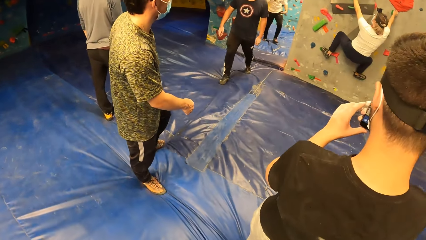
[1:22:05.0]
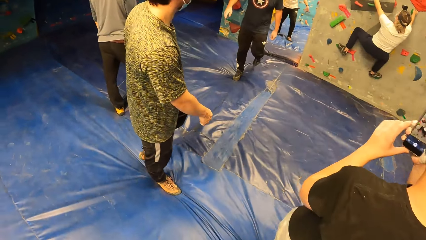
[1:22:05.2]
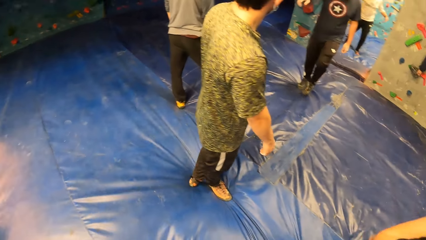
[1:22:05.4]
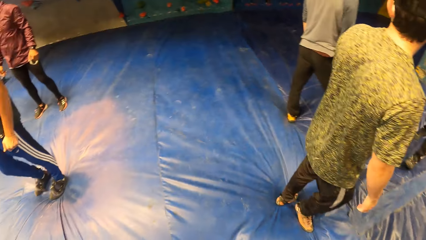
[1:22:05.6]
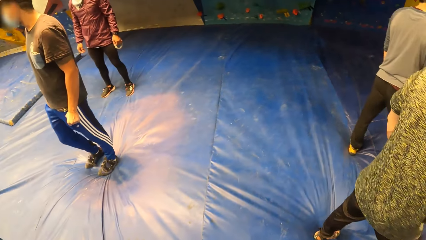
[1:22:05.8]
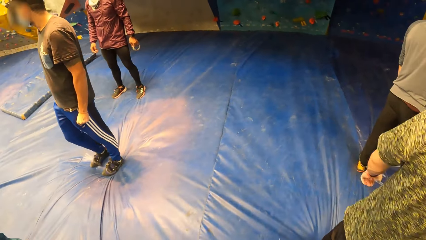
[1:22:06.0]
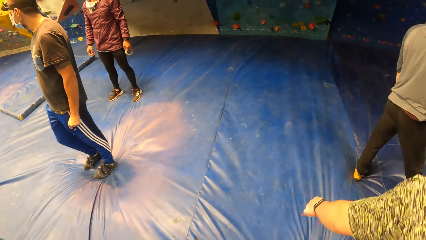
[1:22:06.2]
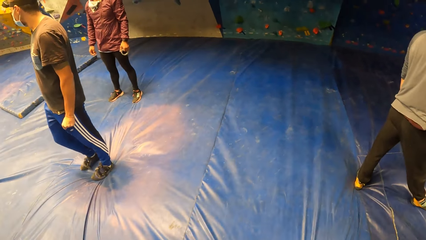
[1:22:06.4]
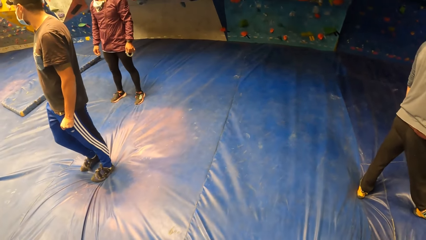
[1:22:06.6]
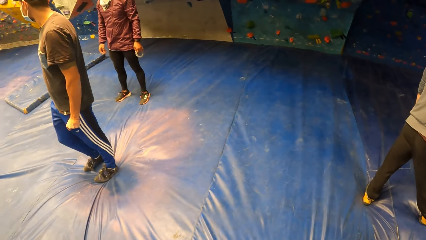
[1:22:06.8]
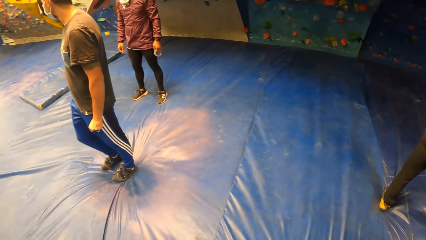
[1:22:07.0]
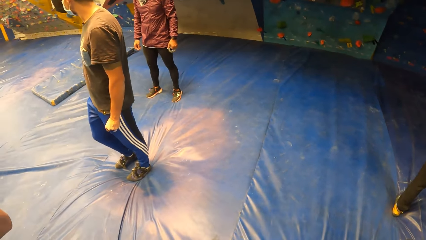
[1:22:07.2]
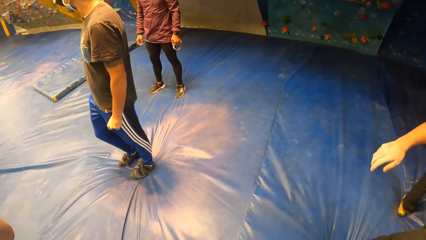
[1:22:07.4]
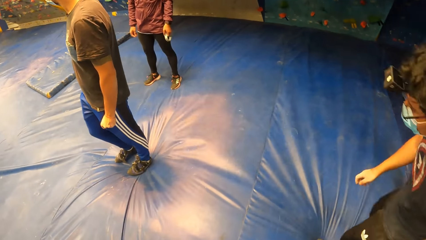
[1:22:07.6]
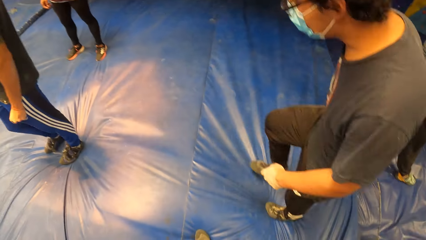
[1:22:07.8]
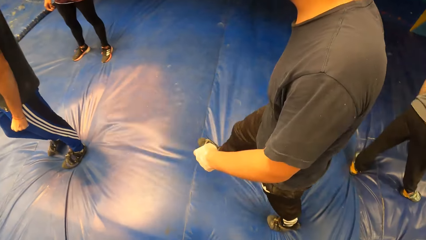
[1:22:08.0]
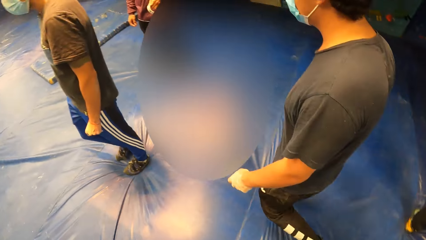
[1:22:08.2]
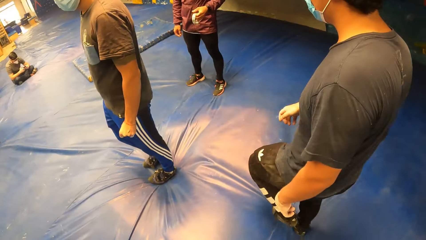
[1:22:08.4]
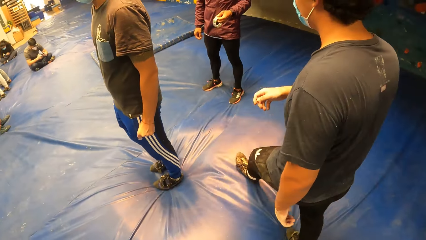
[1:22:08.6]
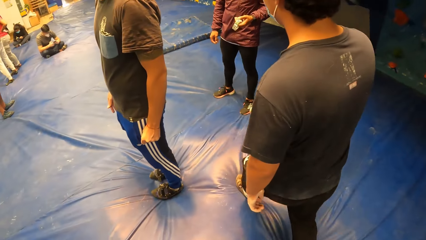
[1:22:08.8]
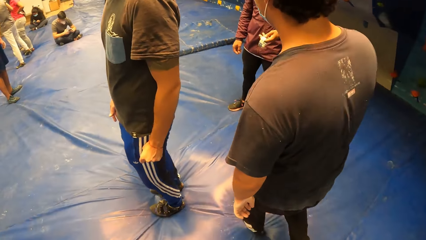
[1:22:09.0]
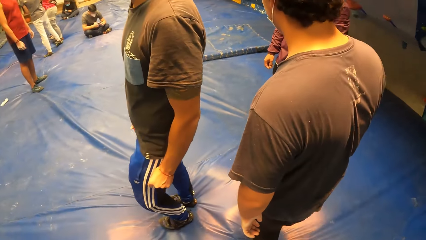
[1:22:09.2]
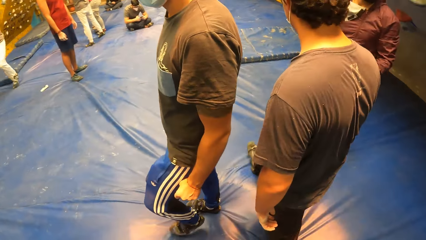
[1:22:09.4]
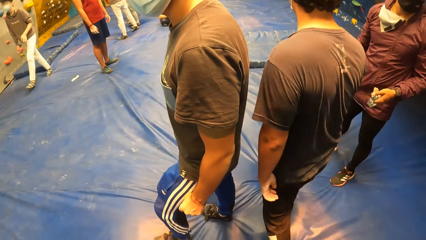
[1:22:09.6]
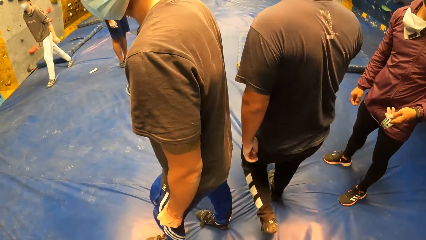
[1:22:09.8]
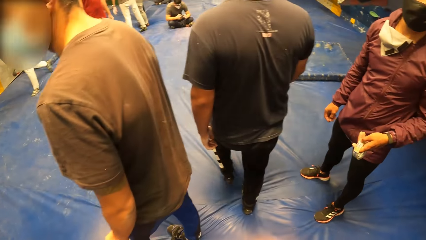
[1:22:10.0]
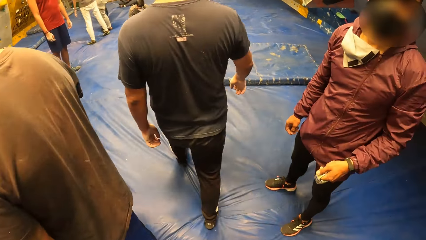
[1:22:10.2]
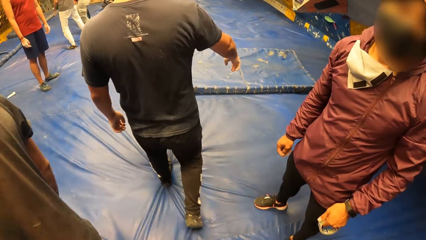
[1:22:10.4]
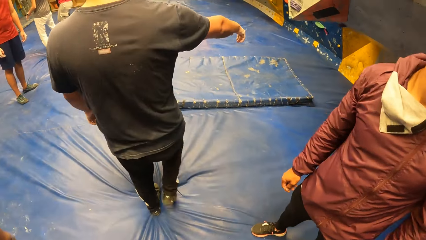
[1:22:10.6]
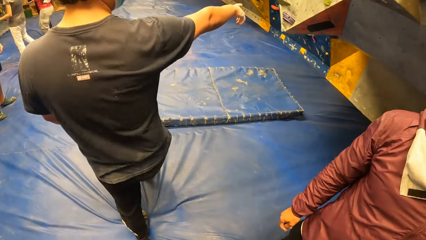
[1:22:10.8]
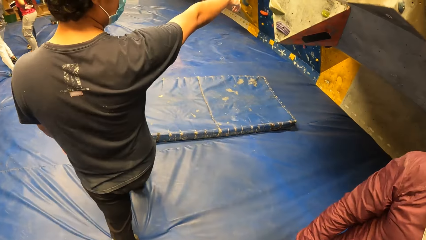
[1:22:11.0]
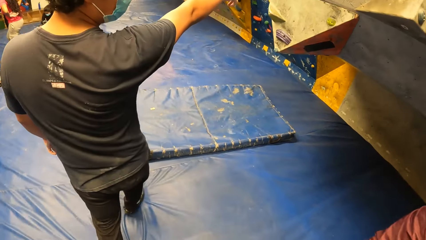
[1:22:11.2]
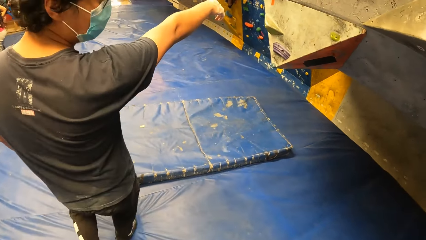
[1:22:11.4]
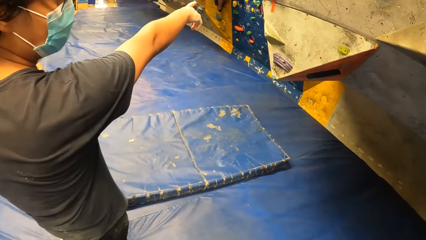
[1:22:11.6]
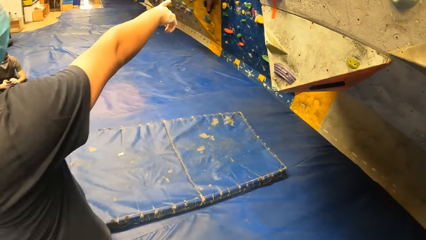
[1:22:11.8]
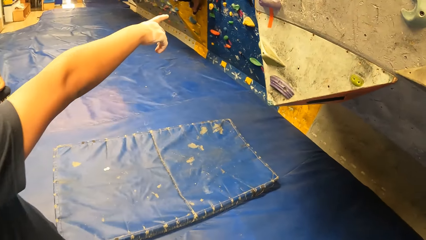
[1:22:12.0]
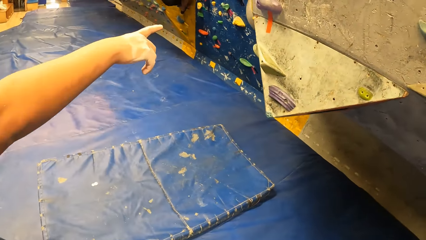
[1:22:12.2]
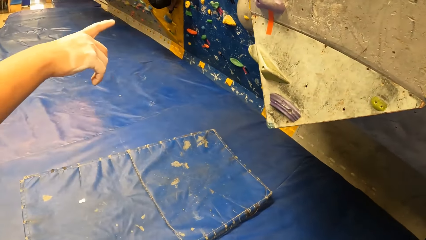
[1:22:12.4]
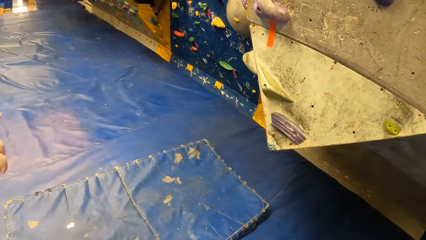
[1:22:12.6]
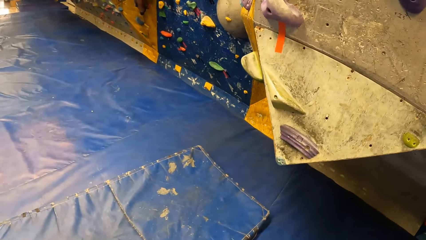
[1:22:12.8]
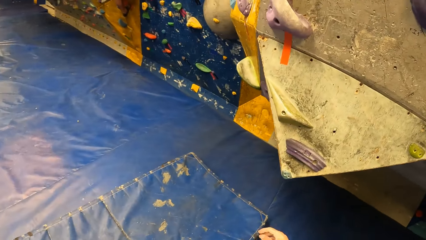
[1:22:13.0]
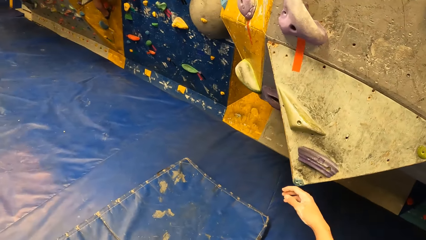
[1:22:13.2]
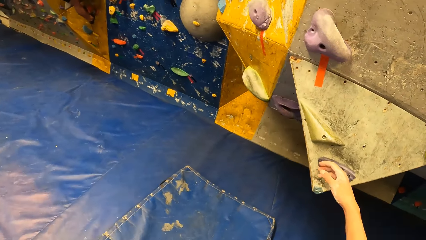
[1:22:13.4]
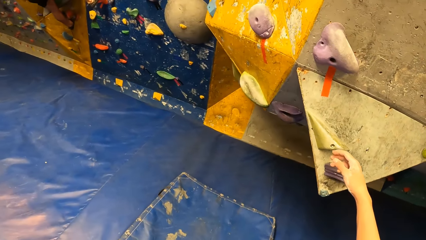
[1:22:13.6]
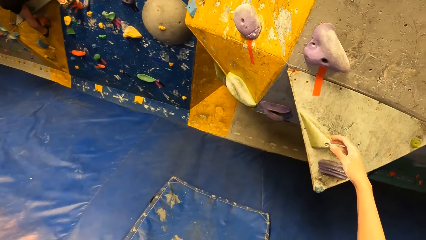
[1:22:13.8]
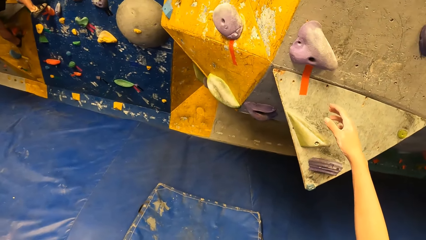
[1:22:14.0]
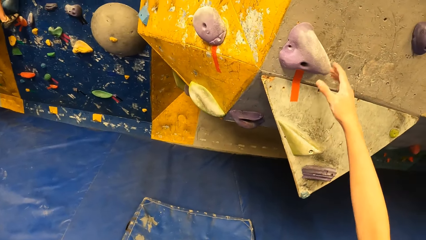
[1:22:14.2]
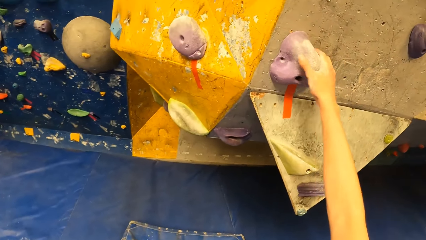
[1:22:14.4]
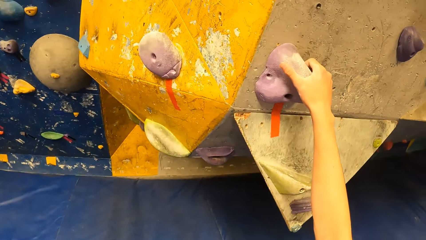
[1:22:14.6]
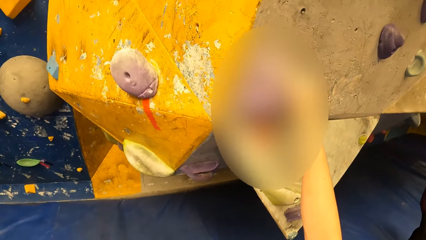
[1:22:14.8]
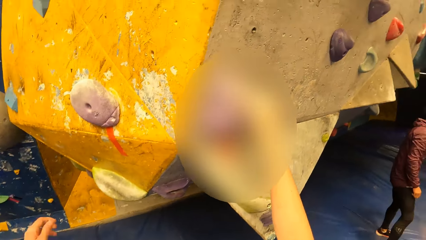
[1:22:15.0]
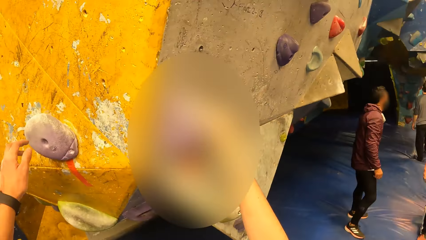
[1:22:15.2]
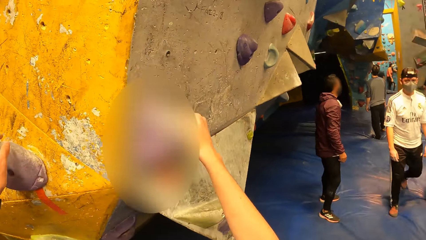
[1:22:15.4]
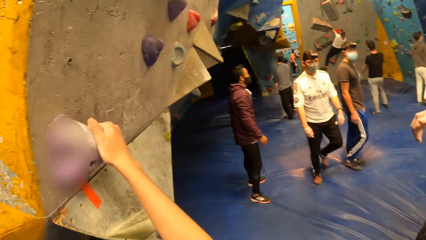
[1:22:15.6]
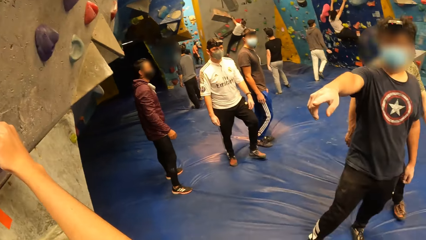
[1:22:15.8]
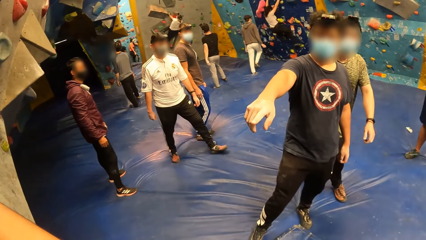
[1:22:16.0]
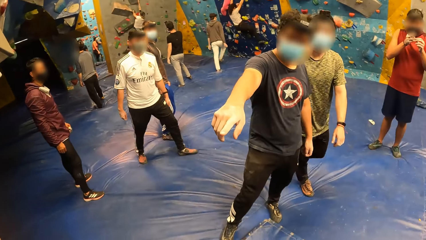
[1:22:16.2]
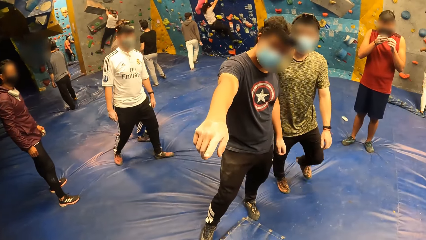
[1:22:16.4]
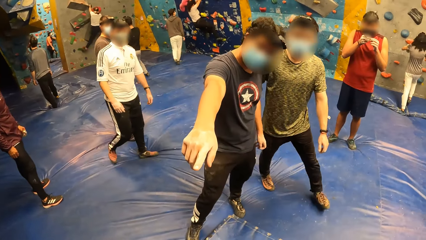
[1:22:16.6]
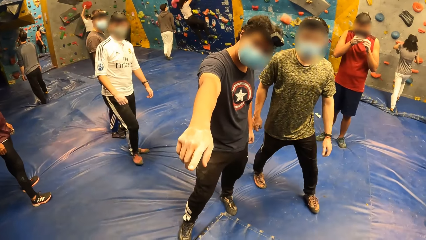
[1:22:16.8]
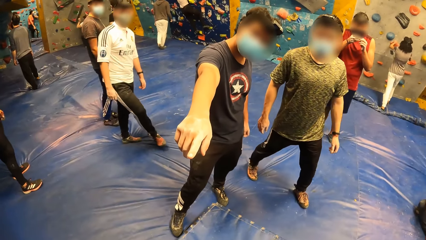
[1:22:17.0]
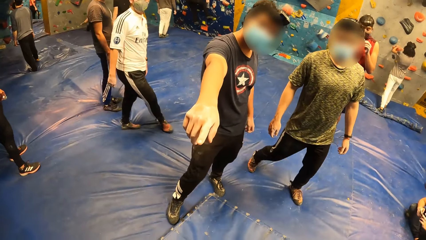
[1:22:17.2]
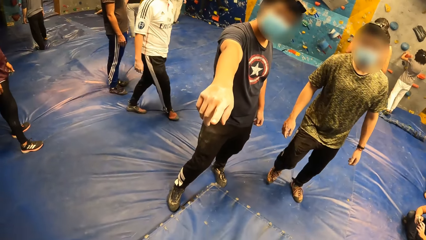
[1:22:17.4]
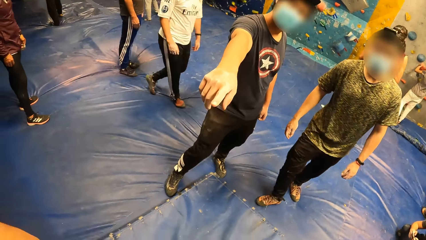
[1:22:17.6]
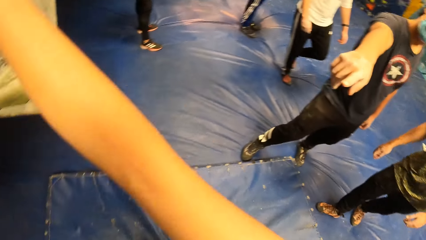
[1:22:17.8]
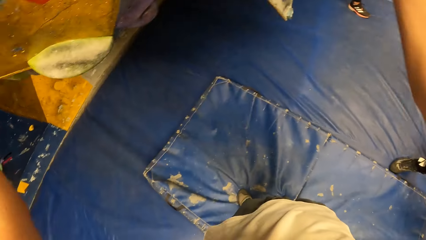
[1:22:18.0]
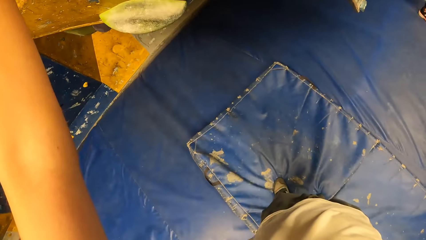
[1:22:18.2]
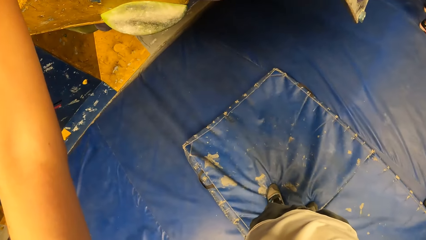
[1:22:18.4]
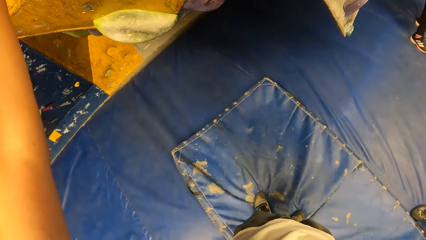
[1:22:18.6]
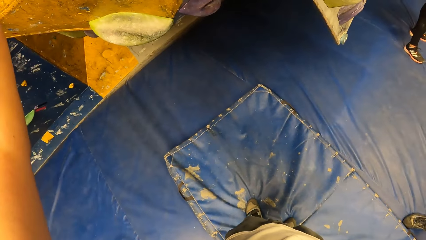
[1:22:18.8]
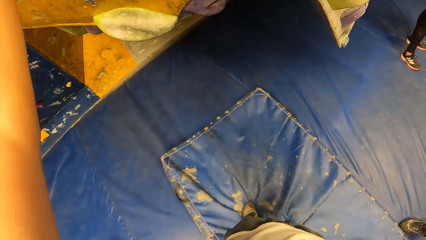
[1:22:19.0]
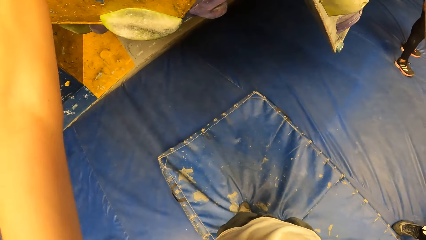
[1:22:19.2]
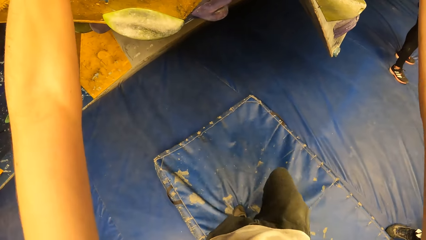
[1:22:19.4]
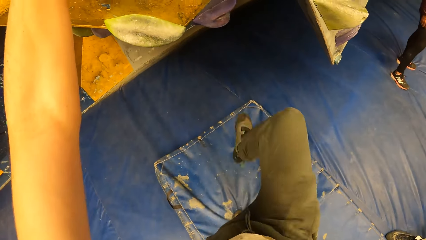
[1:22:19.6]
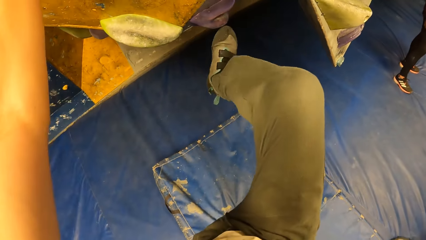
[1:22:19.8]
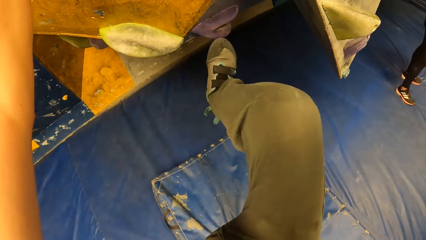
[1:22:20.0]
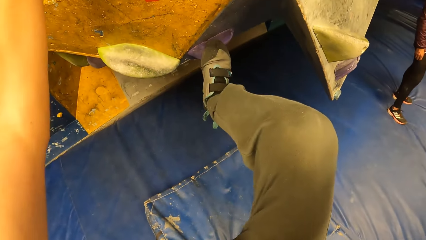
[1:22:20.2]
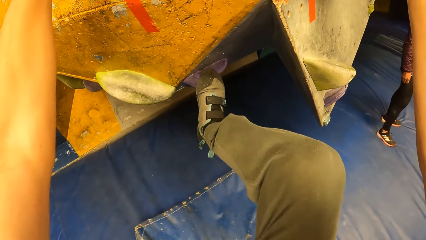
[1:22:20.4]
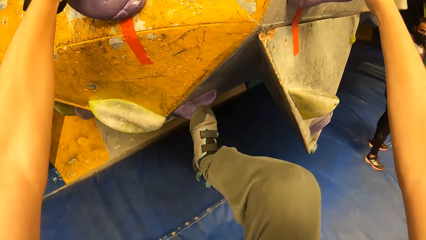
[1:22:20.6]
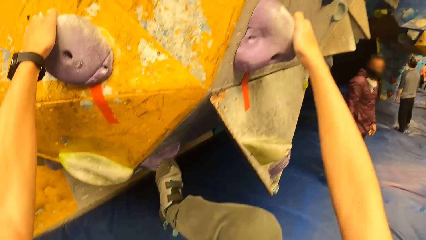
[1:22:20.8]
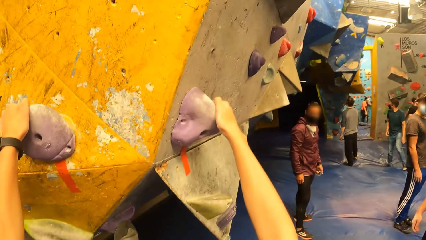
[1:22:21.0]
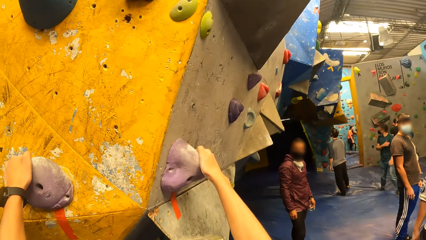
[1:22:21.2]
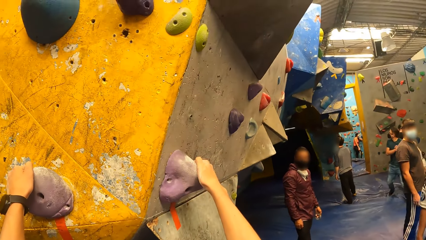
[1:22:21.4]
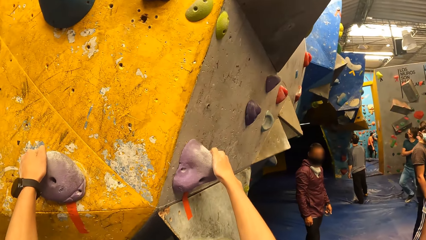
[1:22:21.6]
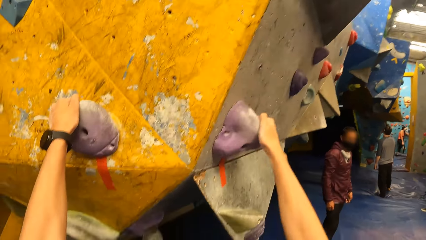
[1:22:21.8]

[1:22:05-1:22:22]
The camera wearer turns around. A group of people watch each other rock climbing with both hands. The camera wearer stands on the canvas. A person walks on the canvas. The camera wearer walks on the canvas. The person points at a board. The camera wearer holds on the board, climbs a rock wall with both hands, looks around, and interacts with a man. The person points at the camera wearer. Another person moves beside the first person. The camera wearer turns around. They climb on the board.
